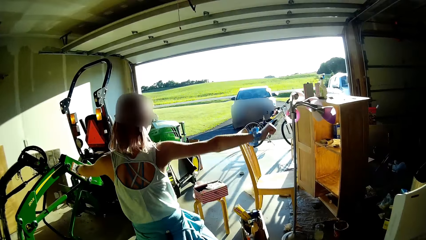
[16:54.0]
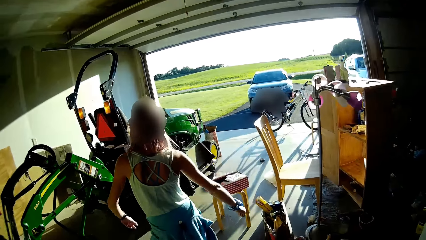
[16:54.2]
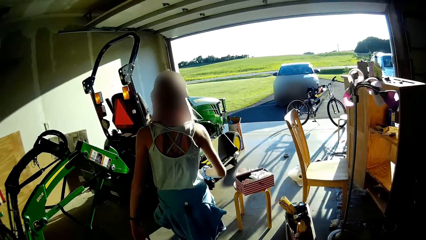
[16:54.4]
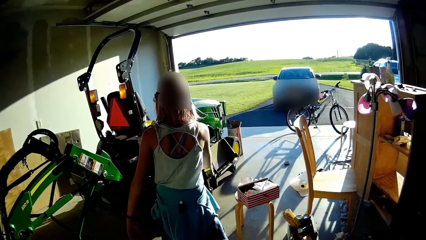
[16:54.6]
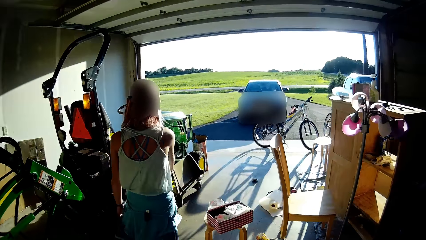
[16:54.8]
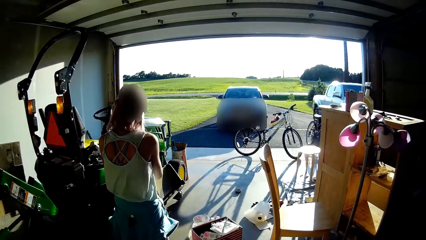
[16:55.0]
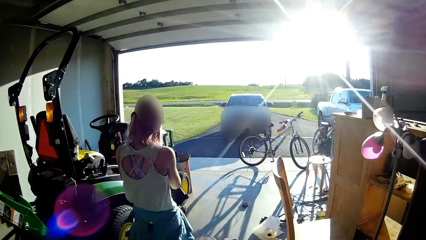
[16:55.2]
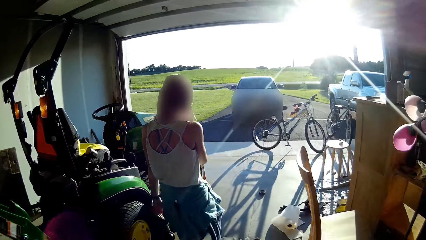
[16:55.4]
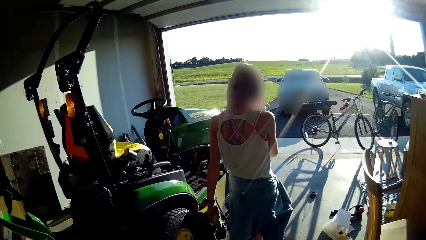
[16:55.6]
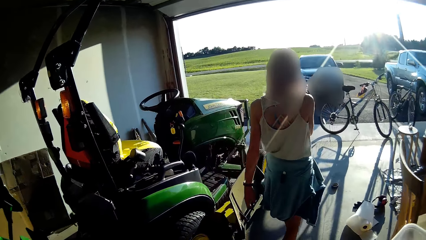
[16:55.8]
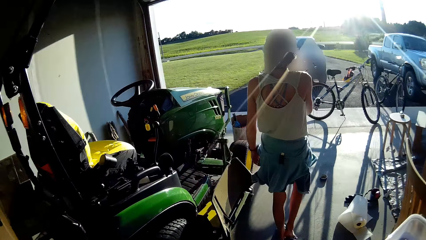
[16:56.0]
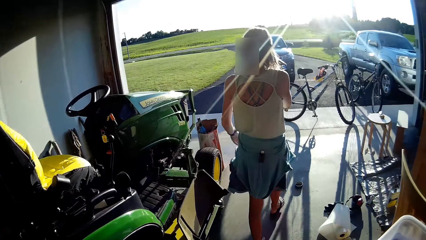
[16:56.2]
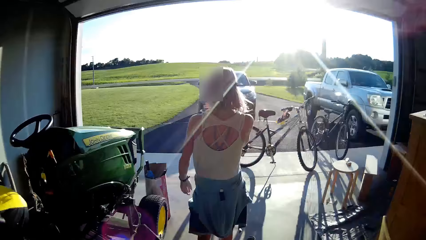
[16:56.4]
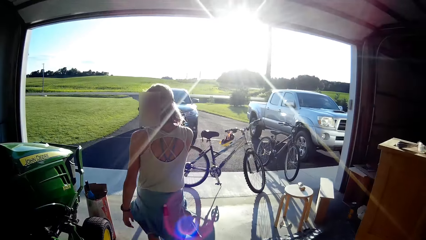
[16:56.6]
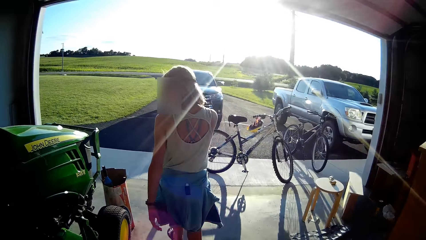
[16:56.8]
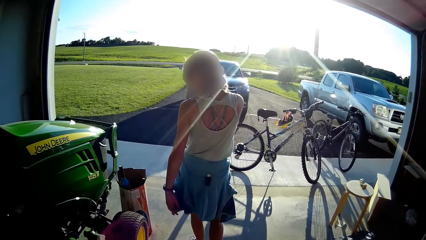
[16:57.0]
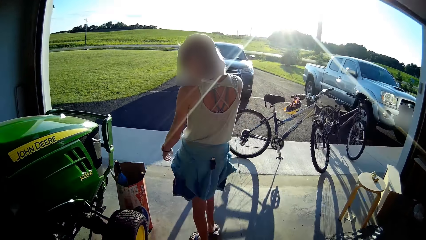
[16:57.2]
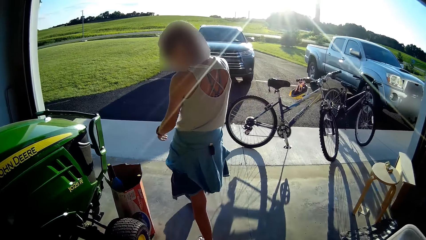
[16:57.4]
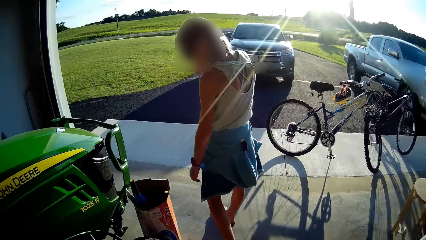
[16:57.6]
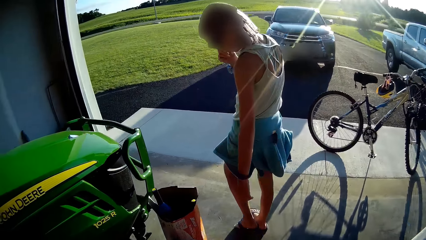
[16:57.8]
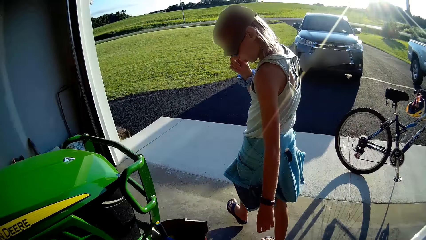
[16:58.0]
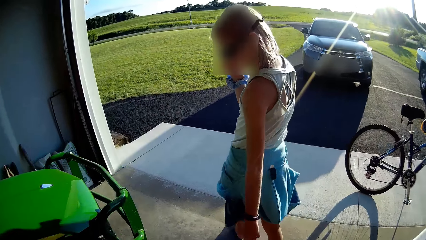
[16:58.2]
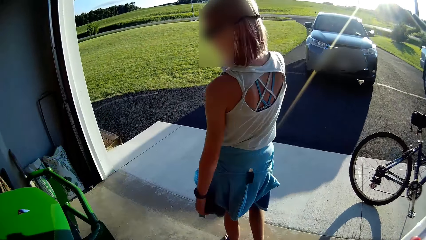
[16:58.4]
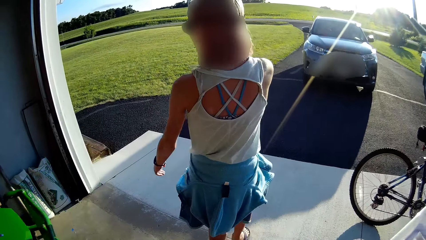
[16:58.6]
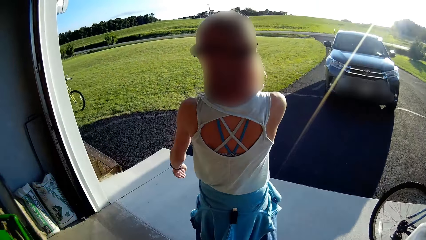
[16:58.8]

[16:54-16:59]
A person walks in the room. The camera wearer walks around. The person walks in the compound.

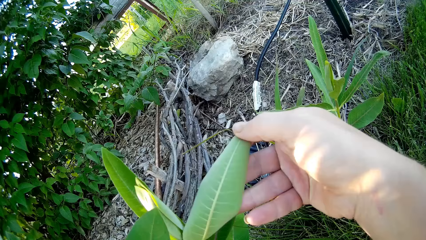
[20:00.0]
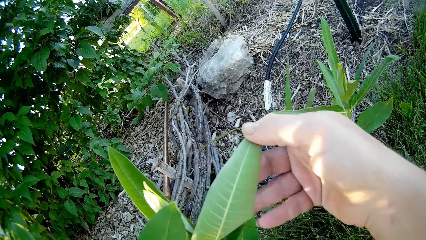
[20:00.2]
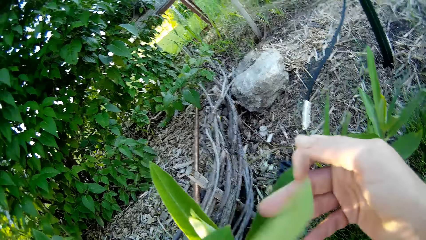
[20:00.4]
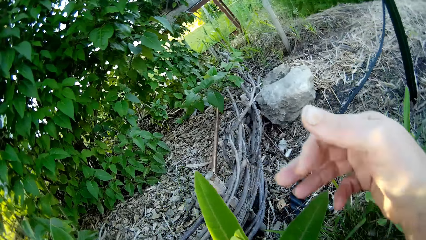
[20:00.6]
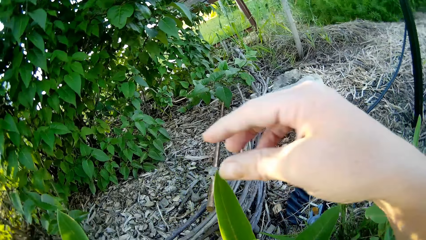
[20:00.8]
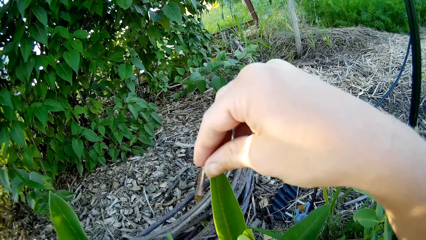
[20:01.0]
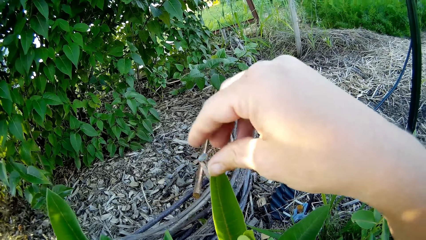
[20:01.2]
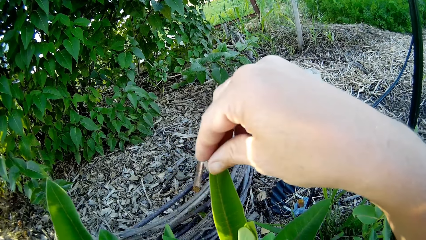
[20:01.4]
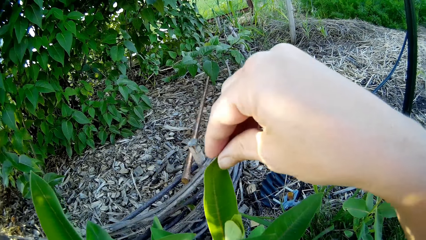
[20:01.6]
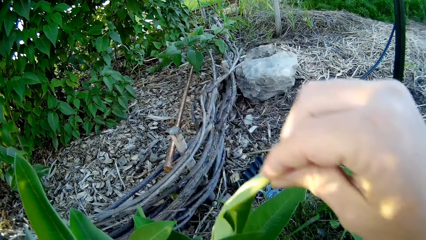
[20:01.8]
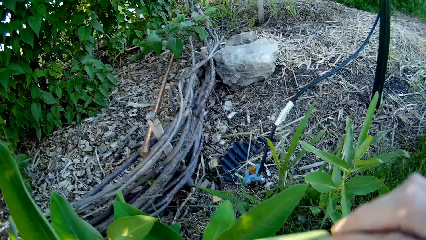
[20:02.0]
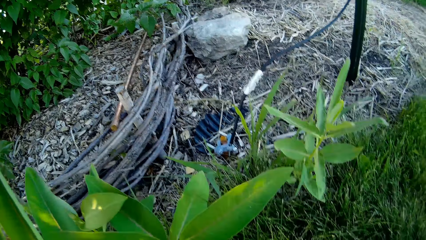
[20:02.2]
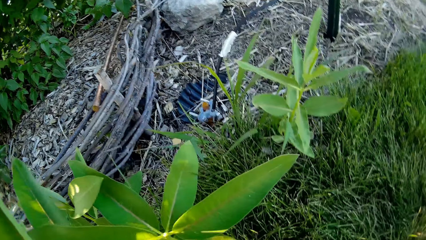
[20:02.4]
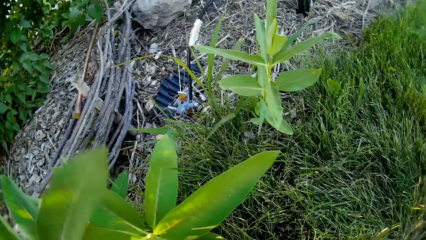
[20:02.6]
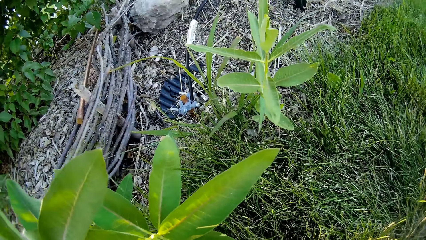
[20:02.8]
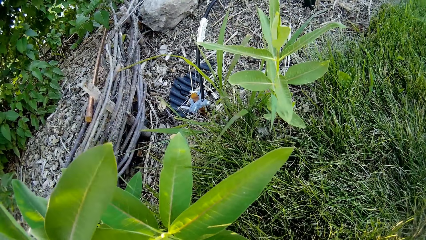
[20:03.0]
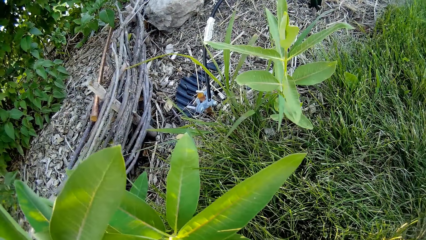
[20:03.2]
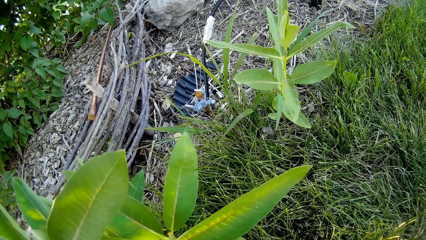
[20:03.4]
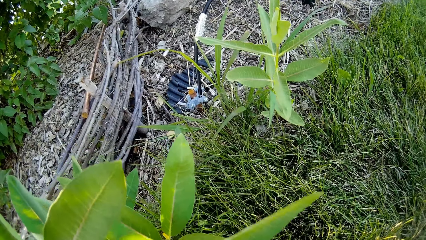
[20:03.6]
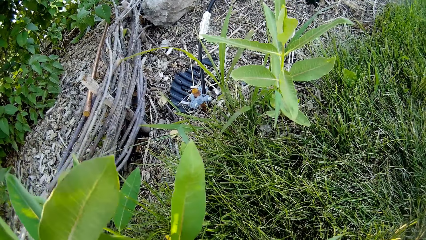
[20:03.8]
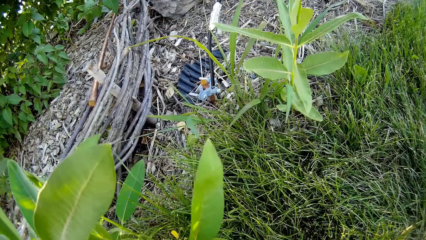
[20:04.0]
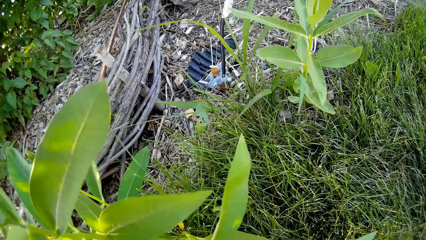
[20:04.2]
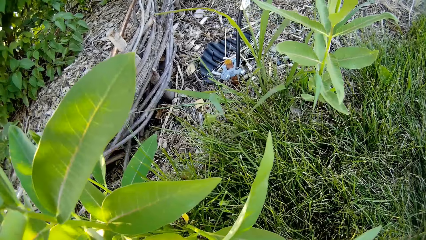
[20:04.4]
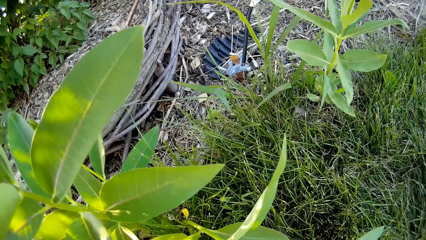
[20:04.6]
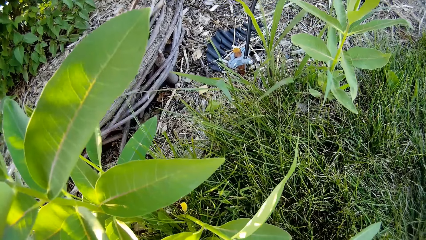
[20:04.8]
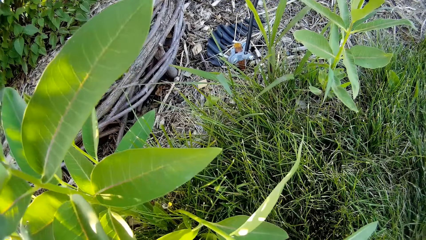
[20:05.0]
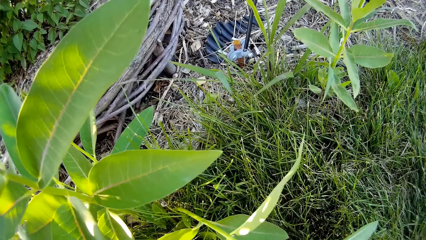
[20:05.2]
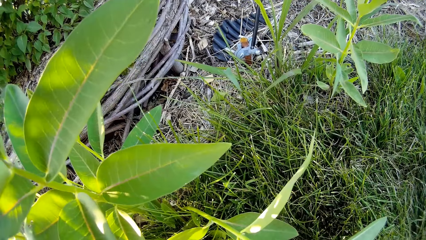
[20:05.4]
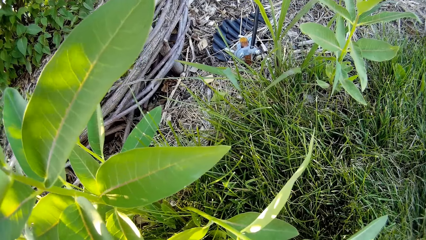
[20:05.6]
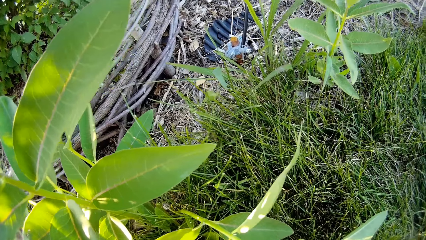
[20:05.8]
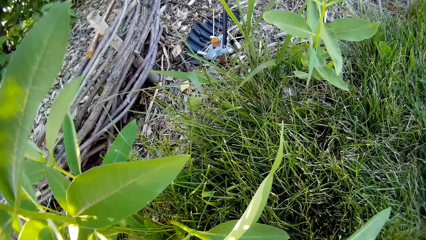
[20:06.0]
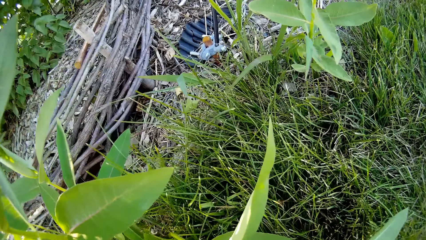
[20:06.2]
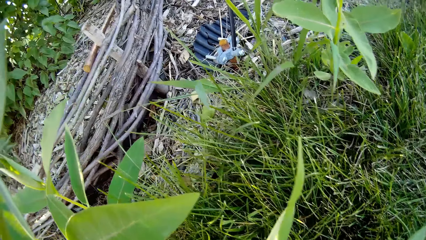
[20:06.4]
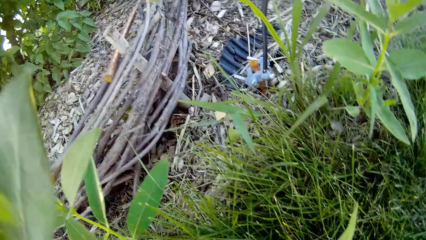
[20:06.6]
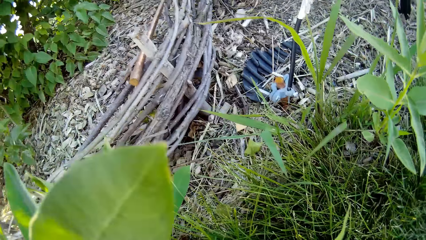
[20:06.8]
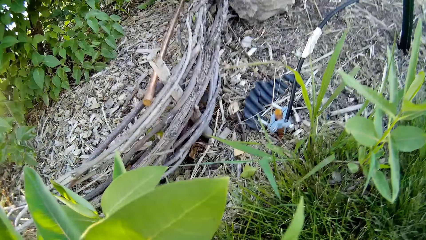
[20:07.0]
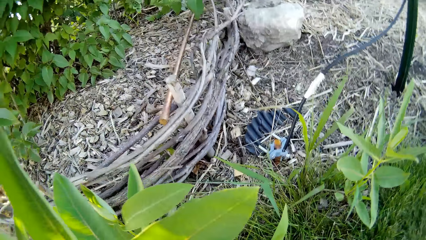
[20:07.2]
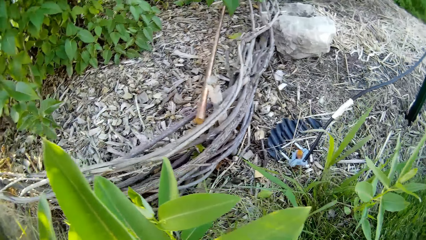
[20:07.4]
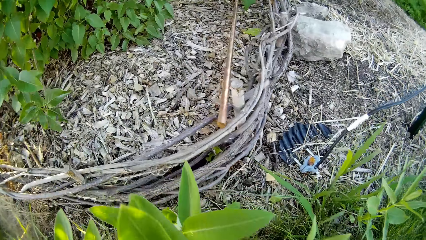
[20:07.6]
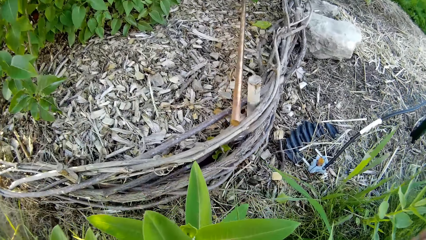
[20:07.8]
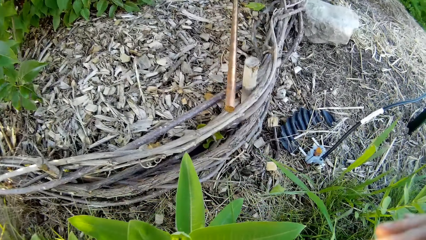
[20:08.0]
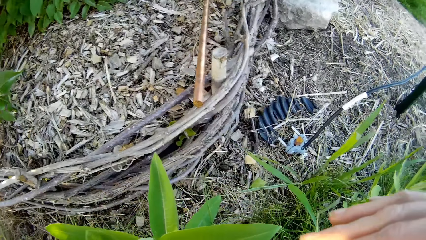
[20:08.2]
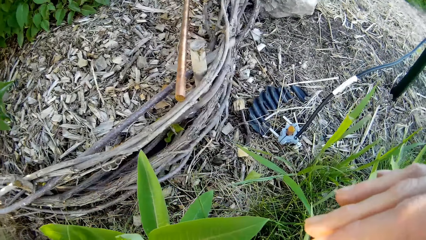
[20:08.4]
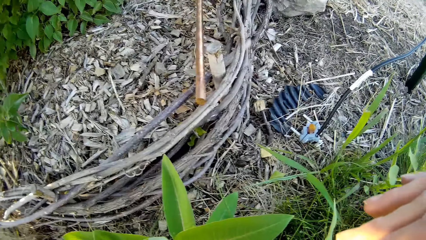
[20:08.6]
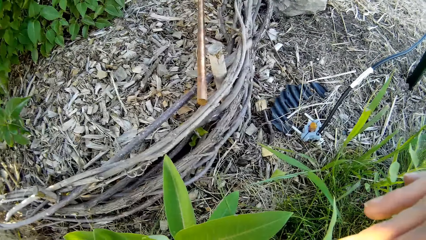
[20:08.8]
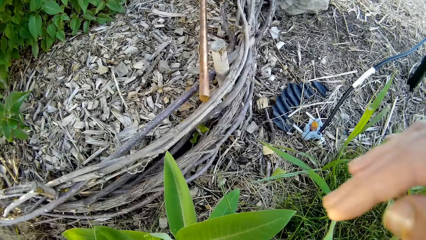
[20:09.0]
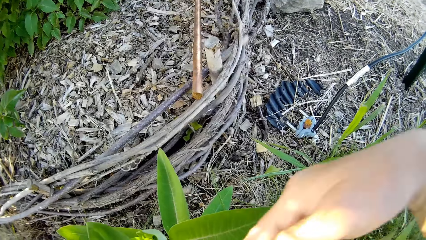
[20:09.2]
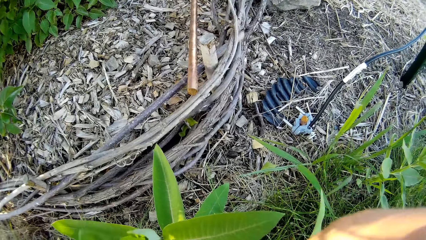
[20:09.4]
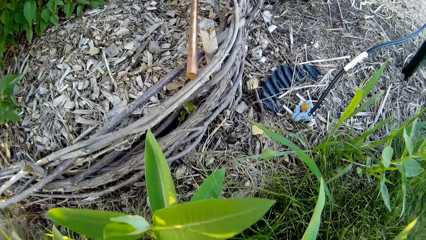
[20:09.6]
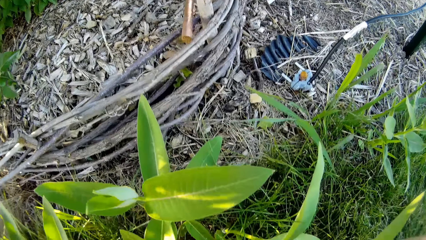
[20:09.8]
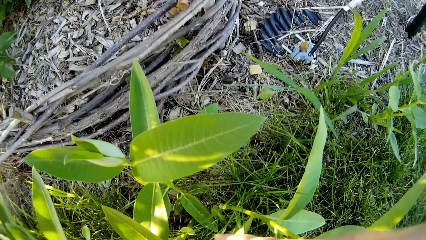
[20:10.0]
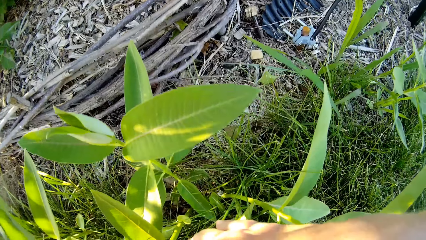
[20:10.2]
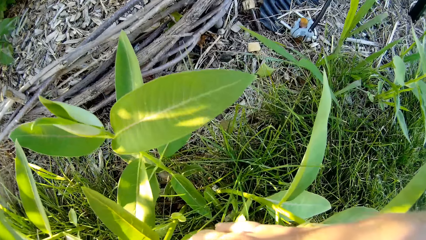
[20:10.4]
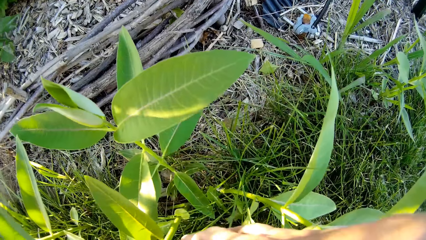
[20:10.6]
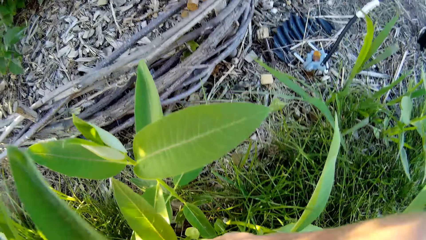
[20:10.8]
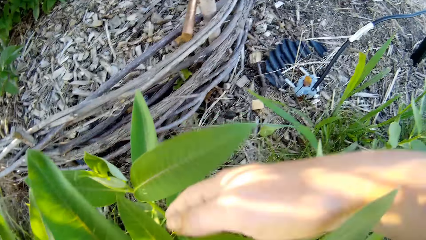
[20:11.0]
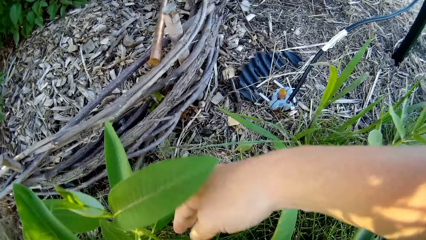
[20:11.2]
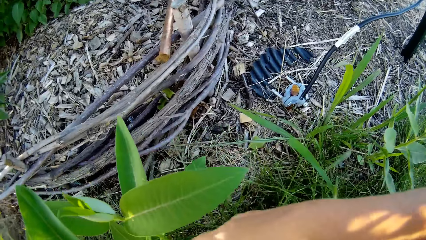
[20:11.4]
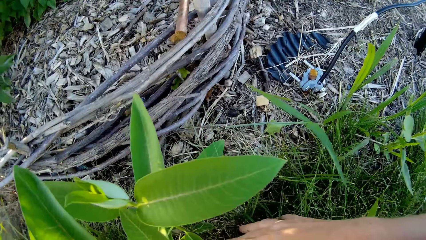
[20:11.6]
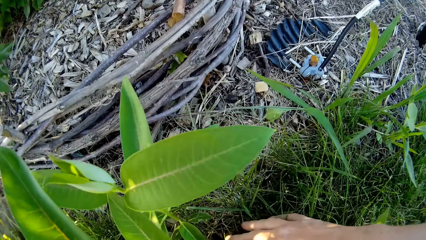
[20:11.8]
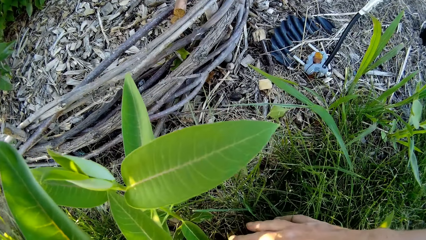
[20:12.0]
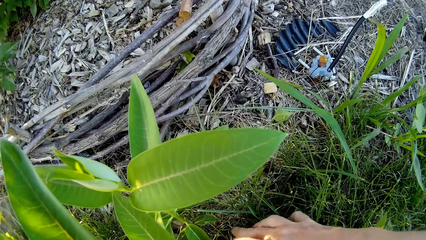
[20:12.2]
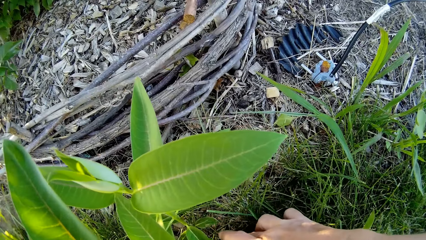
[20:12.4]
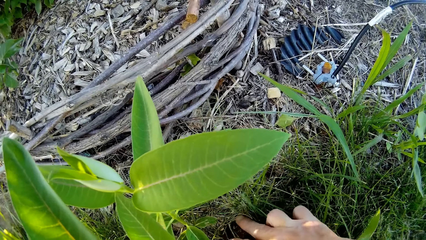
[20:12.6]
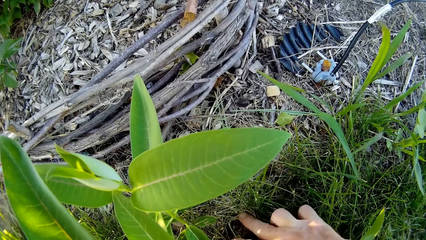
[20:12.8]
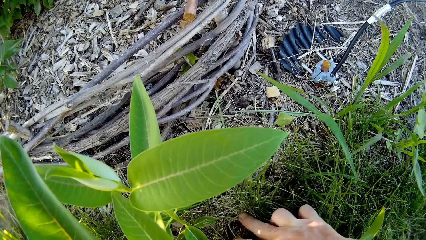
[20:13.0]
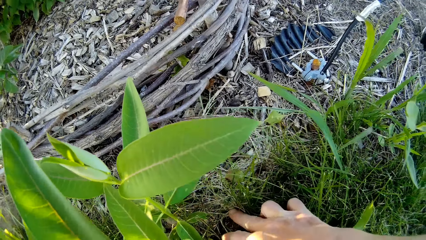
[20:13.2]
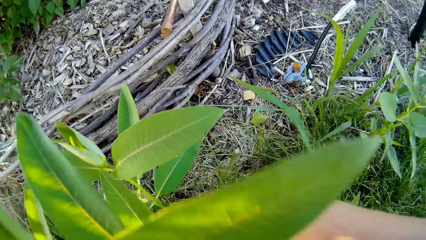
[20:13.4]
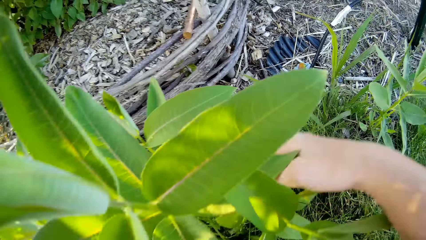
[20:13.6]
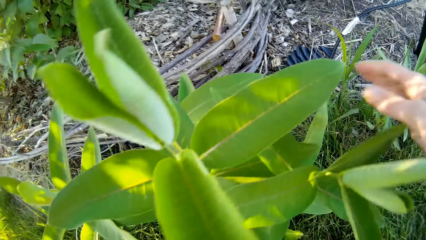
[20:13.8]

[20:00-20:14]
The camera wearer turns another leaf. They look around. They stare at the leaves.
